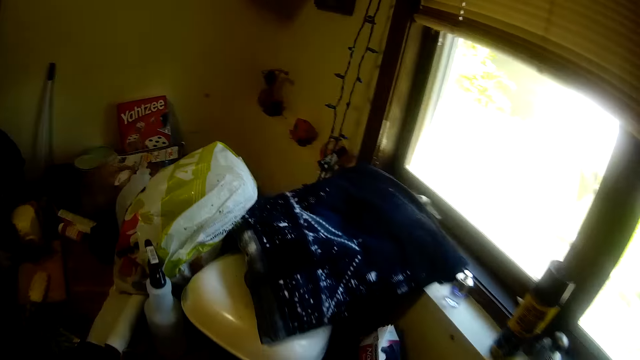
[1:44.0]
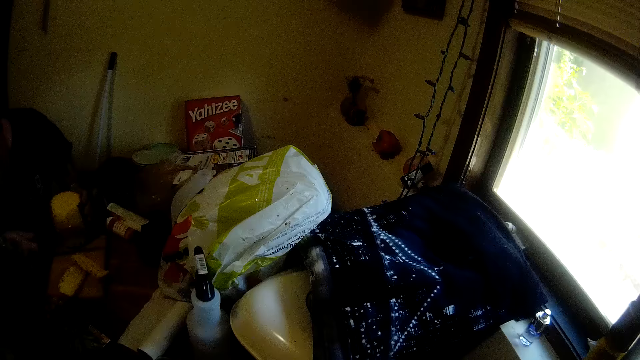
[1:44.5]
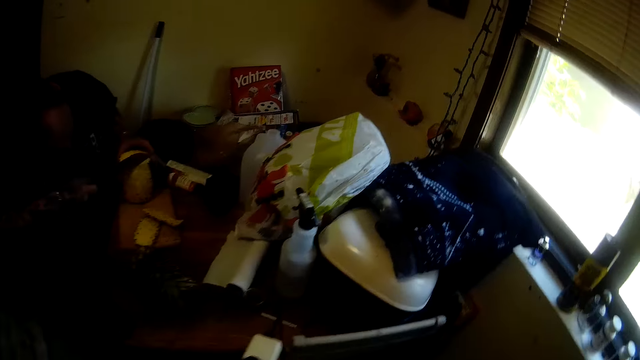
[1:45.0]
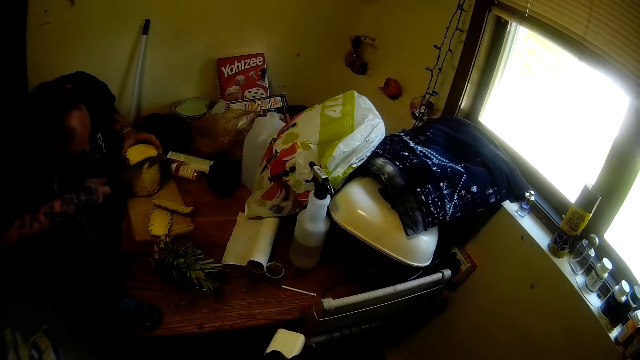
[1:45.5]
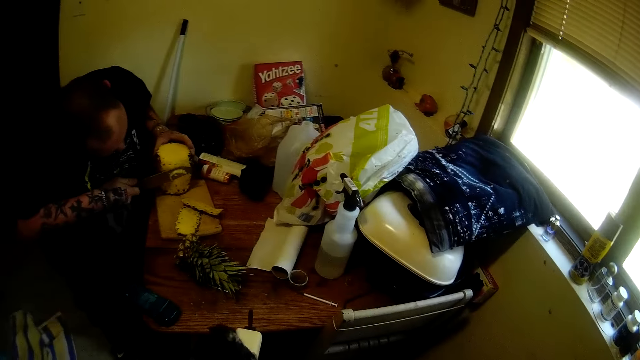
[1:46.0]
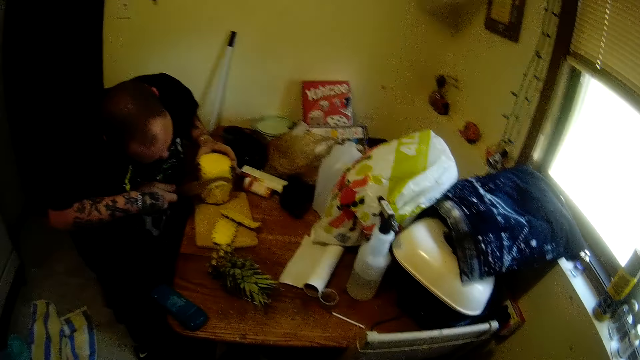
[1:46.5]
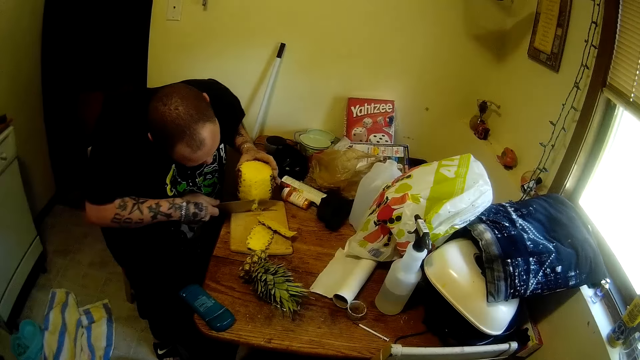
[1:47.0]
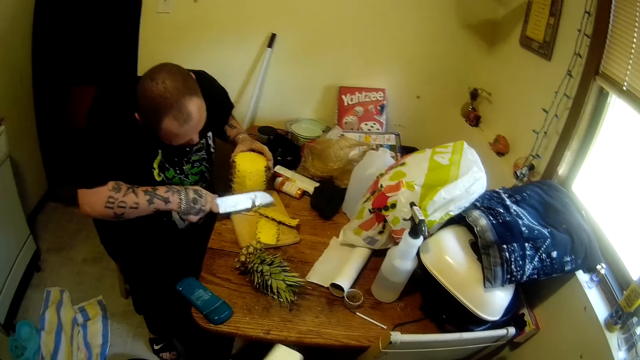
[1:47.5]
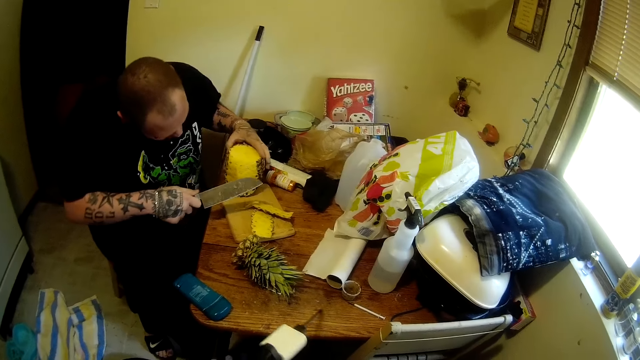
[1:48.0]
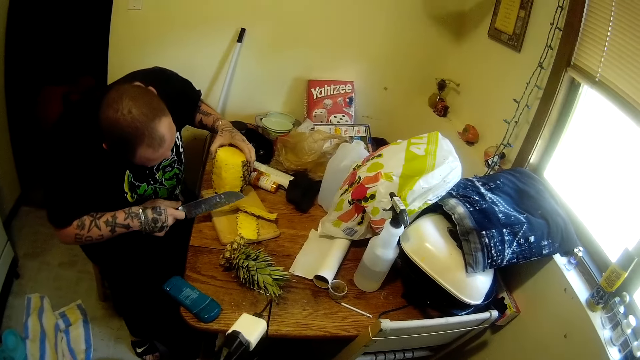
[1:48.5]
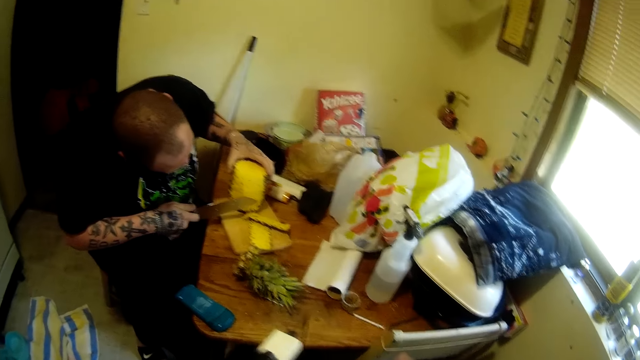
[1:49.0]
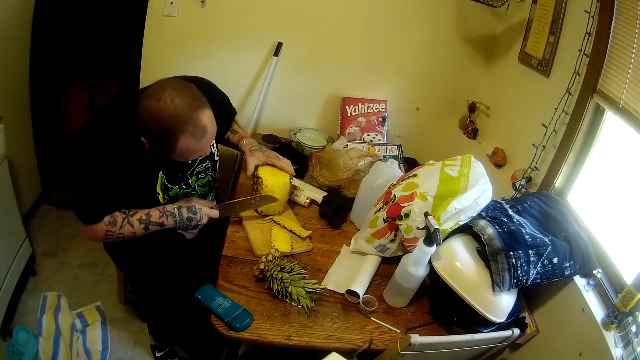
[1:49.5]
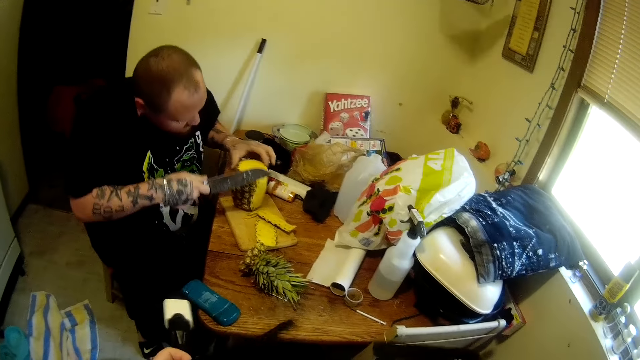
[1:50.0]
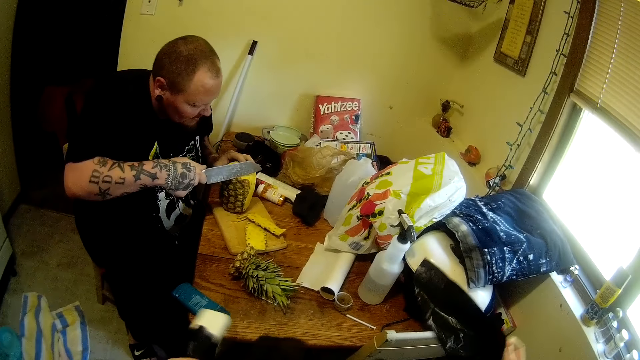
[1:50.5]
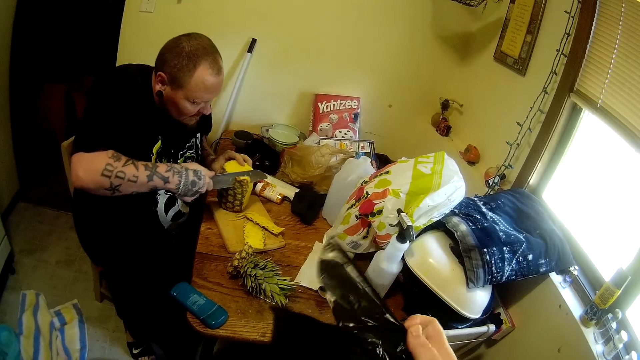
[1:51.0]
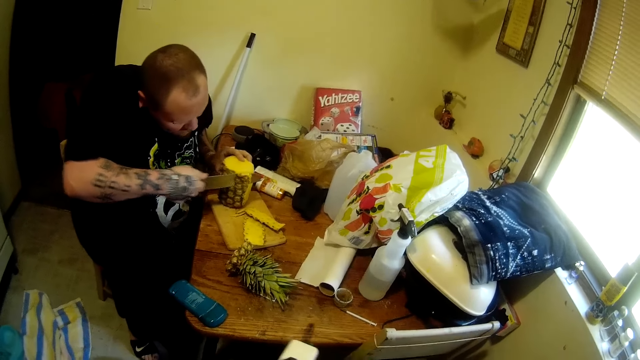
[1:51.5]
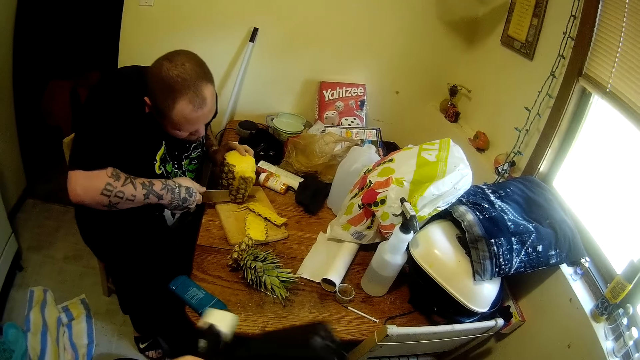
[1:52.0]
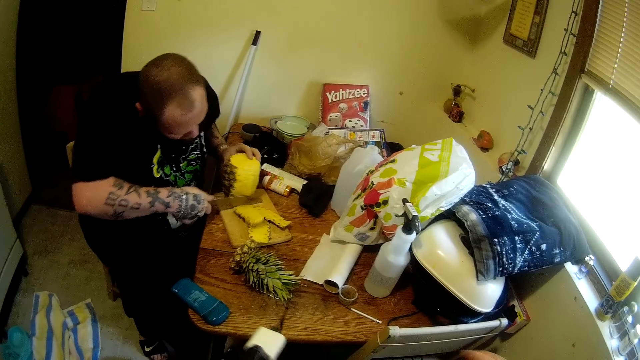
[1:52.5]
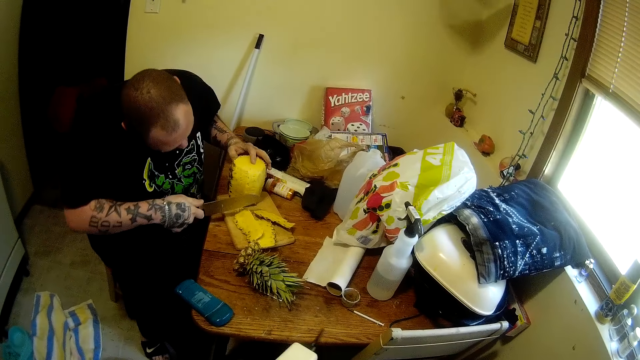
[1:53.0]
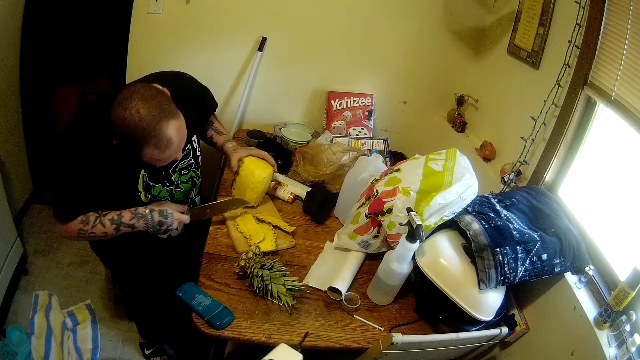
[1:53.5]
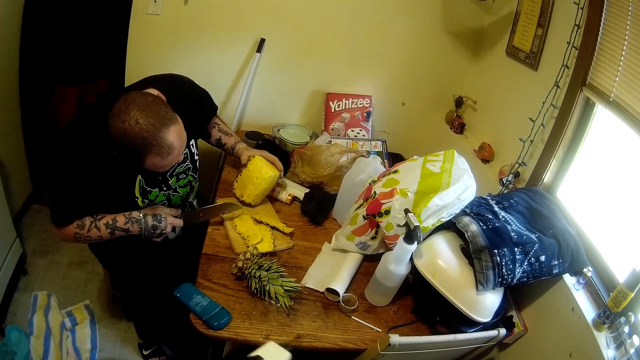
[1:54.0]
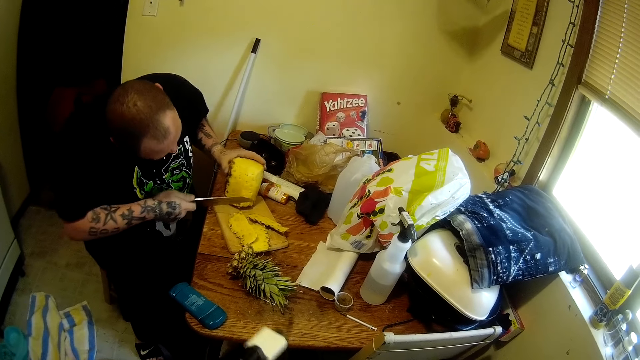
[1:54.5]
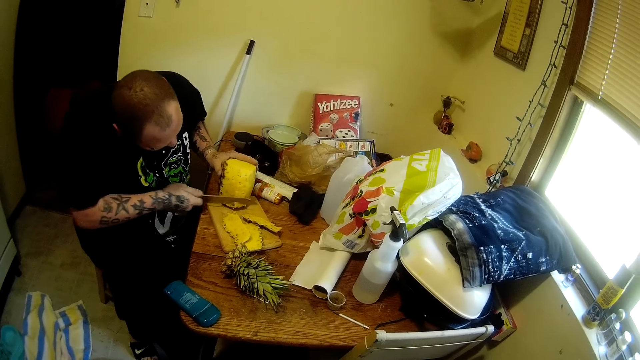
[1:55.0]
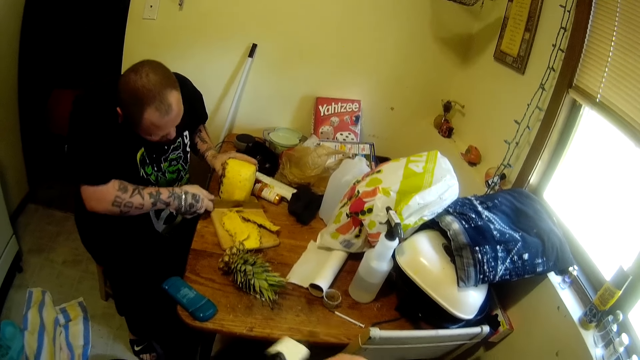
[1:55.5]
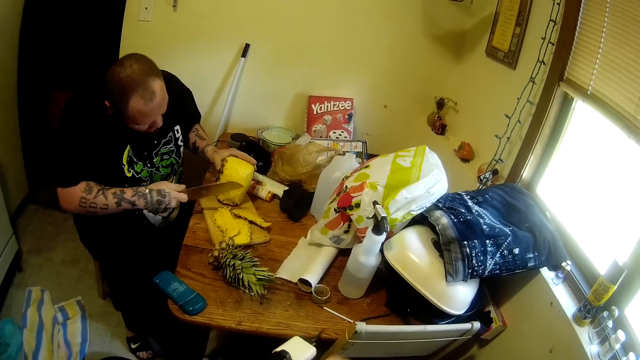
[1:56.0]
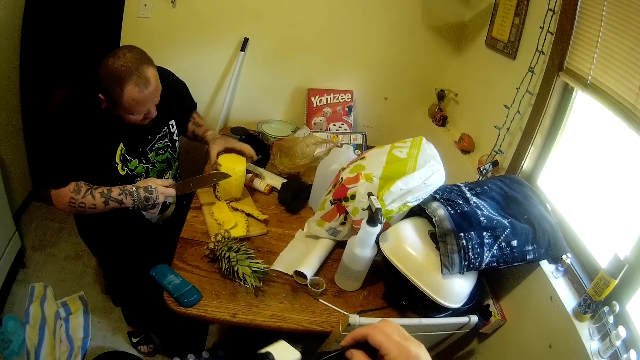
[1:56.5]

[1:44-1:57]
The camera wearer drops the pack of trash bags on the table with her right hand. A man cuts a pineapple. The camera wearer folds a gallon trash bag.

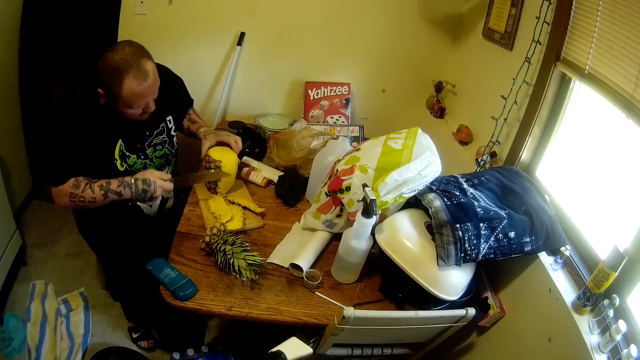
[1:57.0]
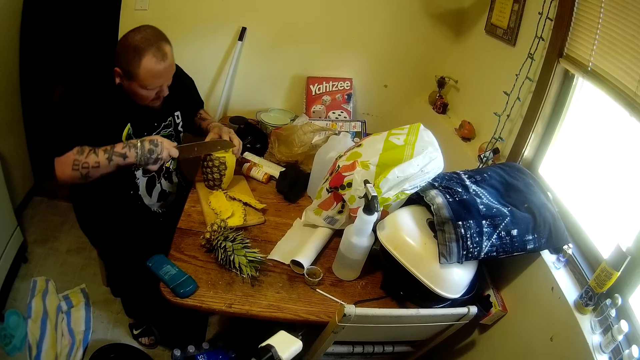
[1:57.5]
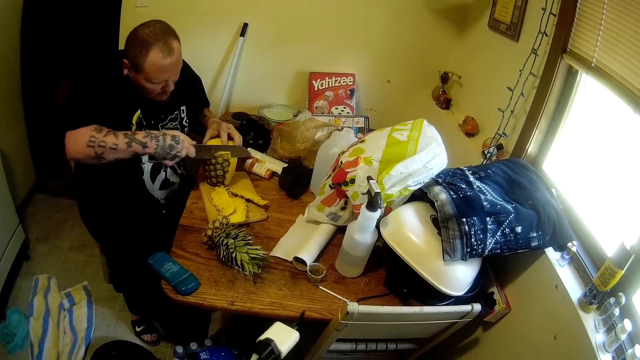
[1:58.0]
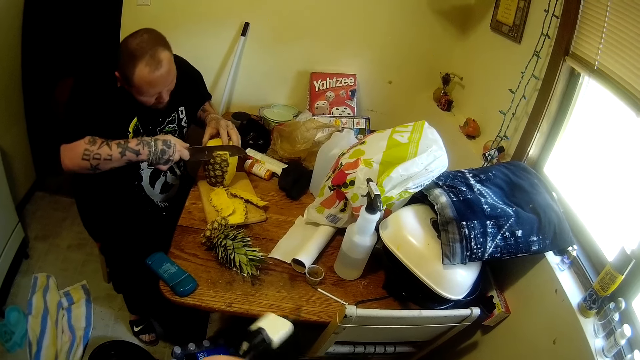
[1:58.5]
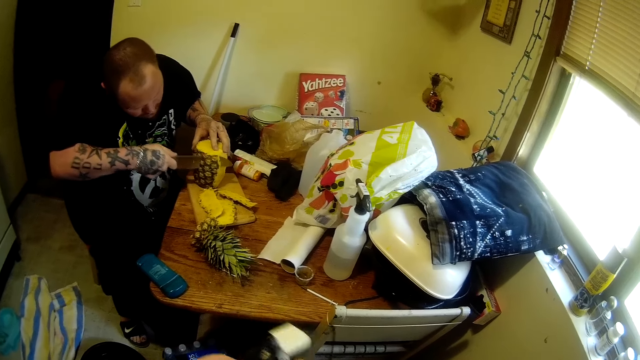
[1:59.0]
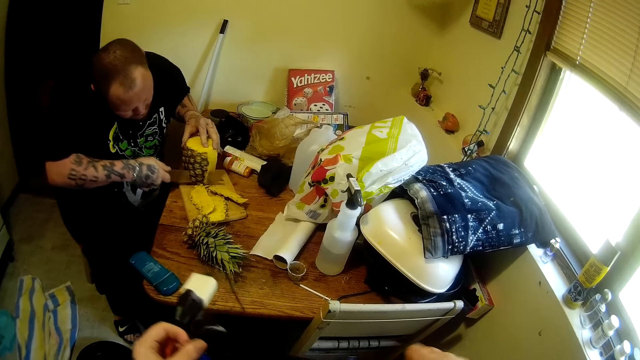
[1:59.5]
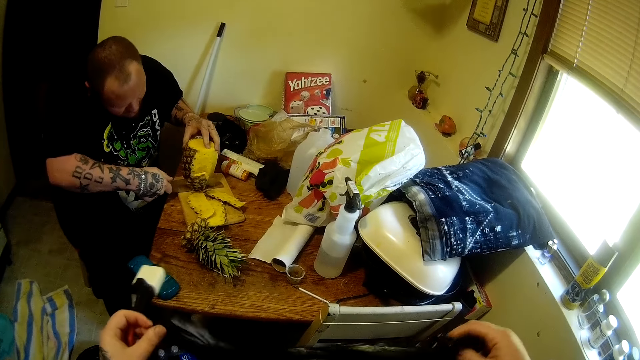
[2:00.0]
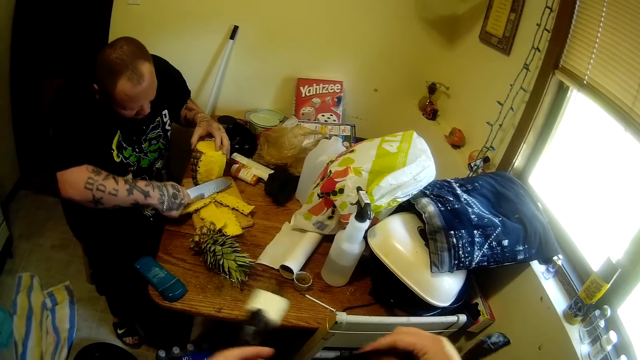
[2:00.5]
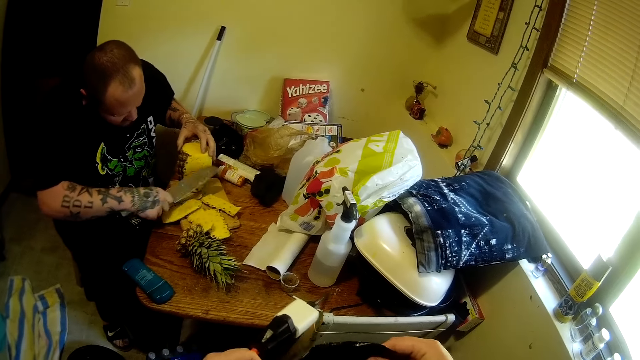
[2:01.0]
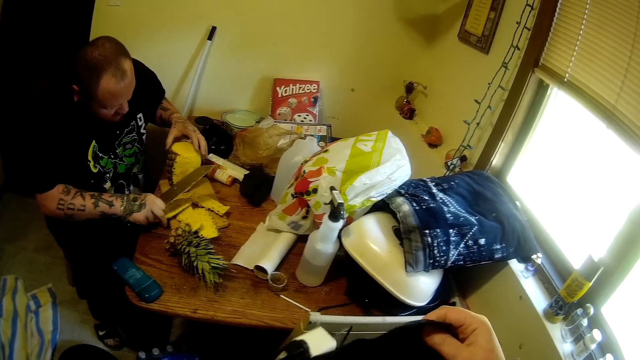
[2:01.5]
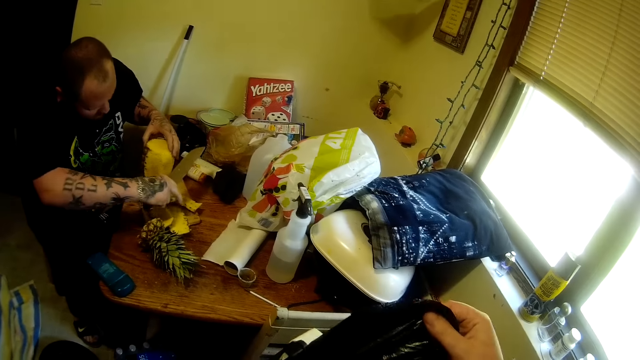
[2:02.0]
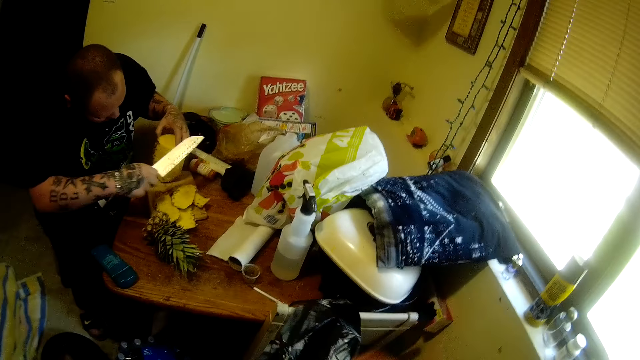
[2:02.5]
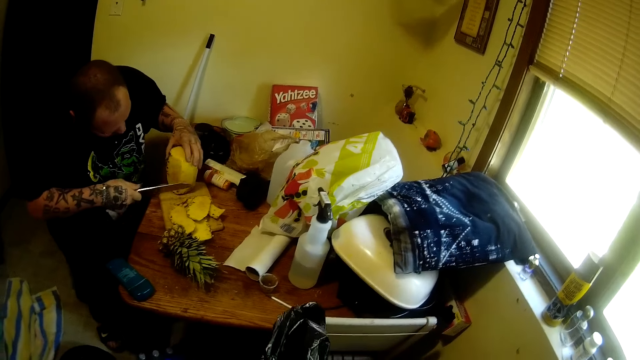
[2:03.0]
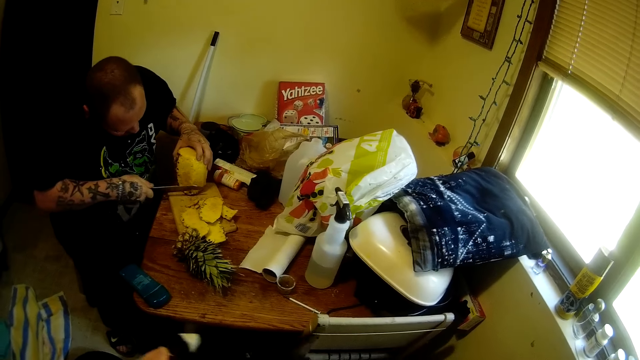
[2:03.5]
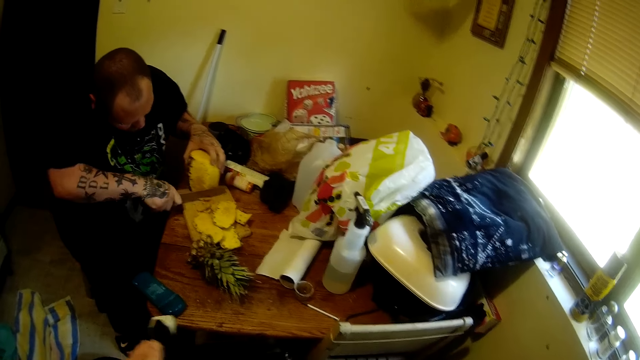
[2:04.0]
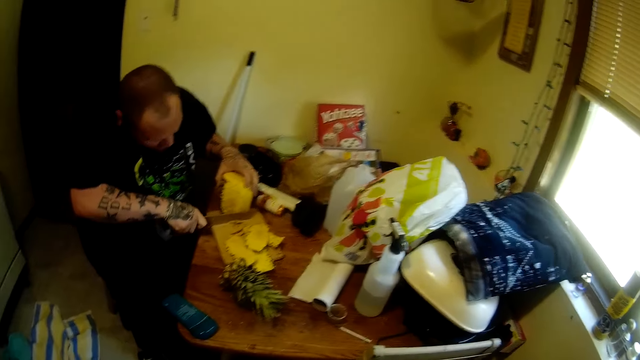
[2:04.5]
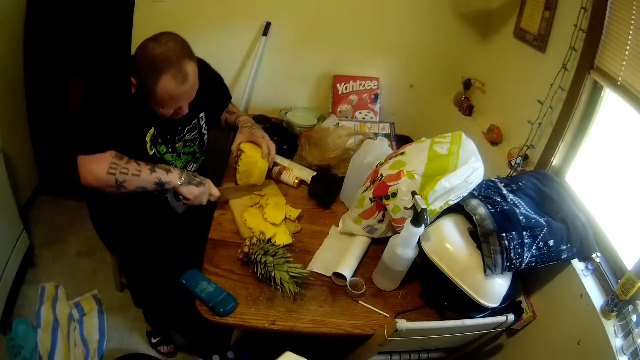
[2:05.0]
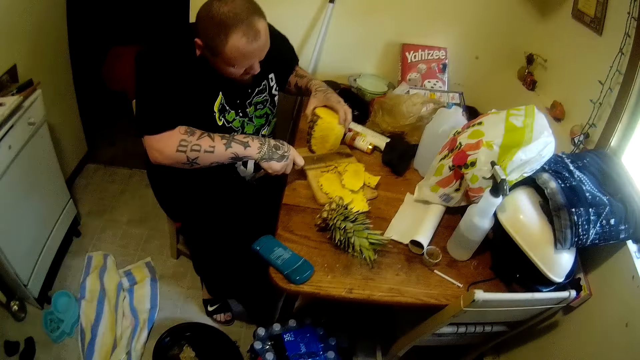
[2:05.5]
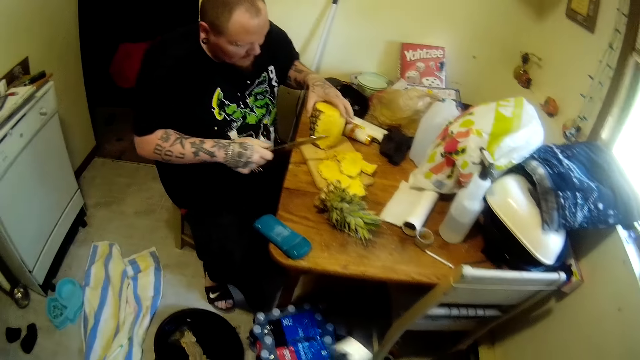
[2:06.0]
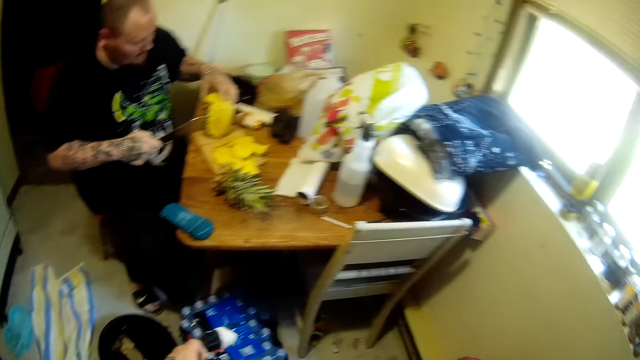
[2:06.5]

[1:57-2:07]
The camera wearer opens a trash bag with both hands. They shake the gallon trash bag.
